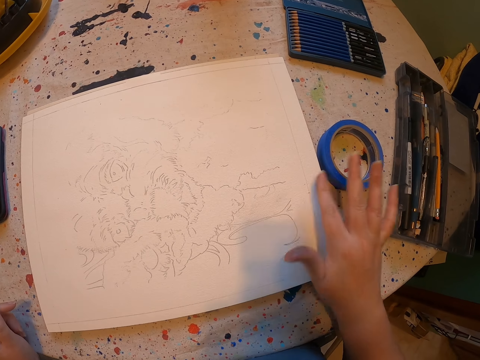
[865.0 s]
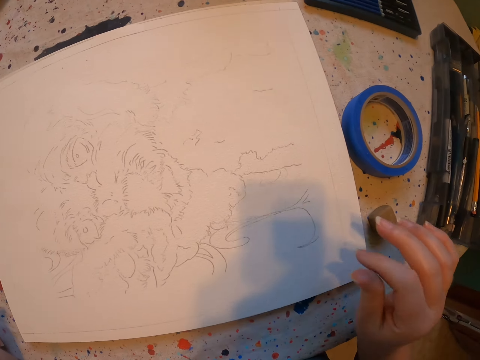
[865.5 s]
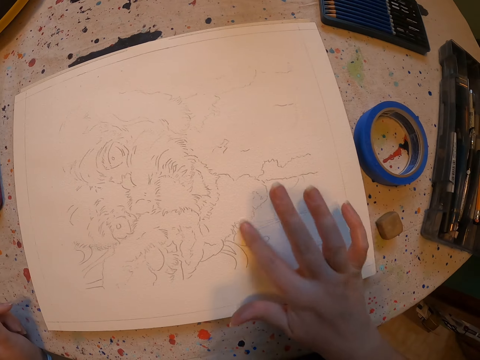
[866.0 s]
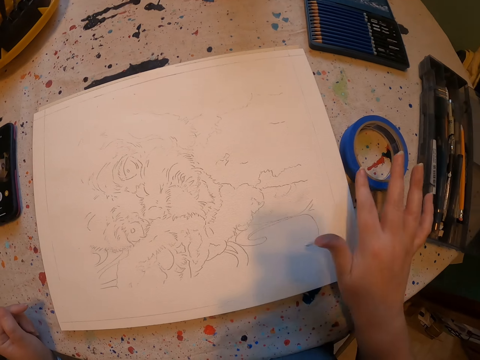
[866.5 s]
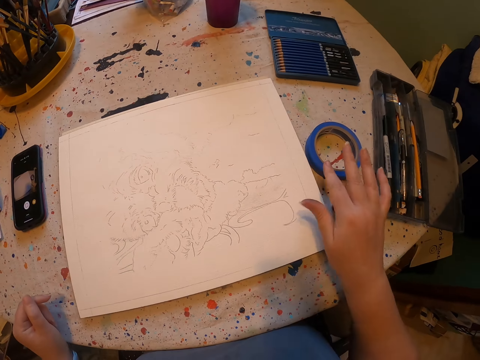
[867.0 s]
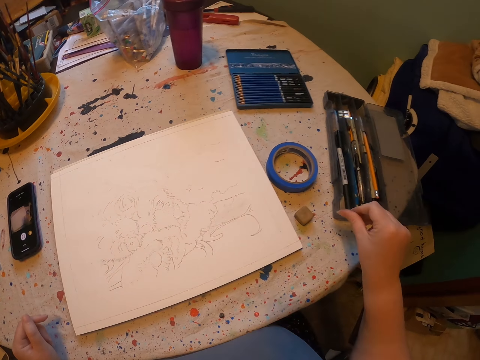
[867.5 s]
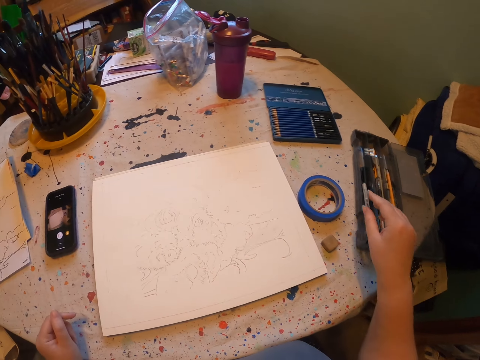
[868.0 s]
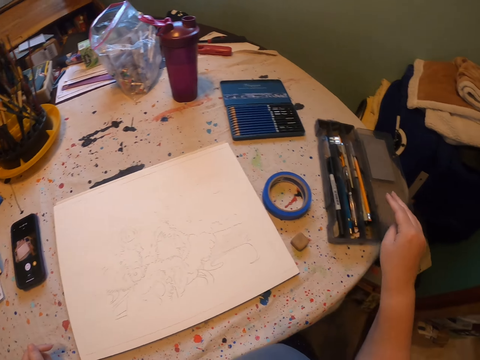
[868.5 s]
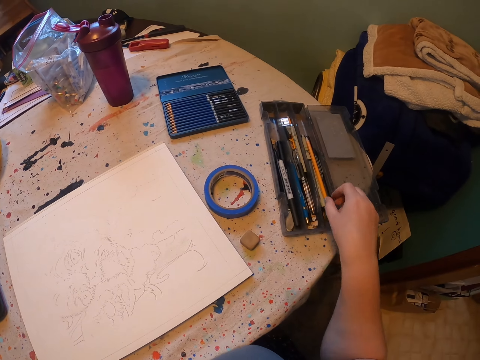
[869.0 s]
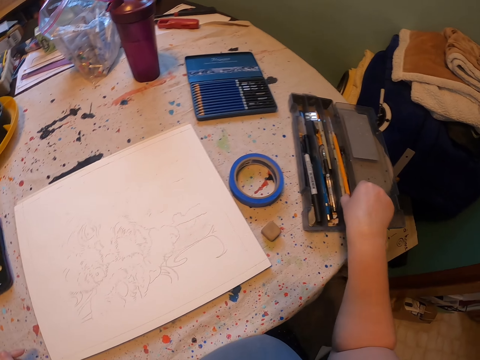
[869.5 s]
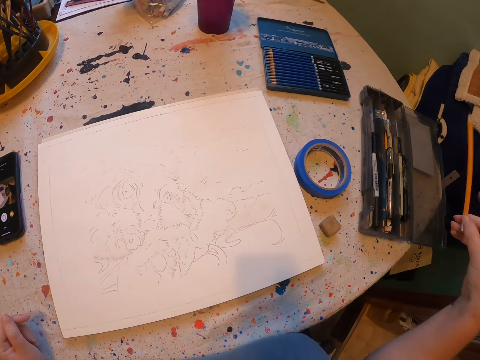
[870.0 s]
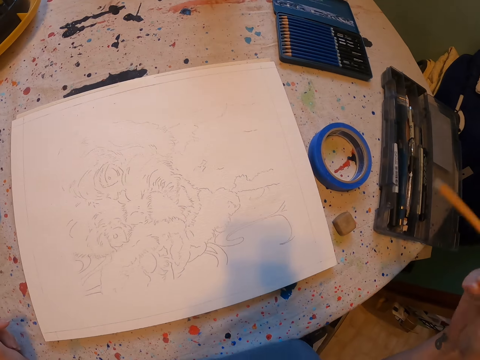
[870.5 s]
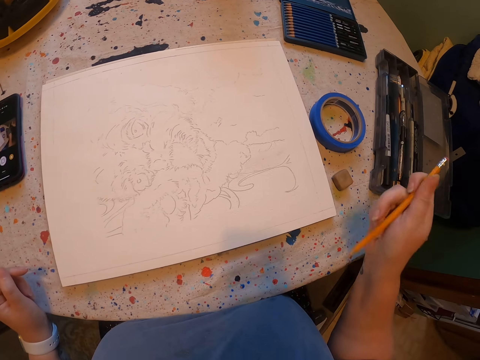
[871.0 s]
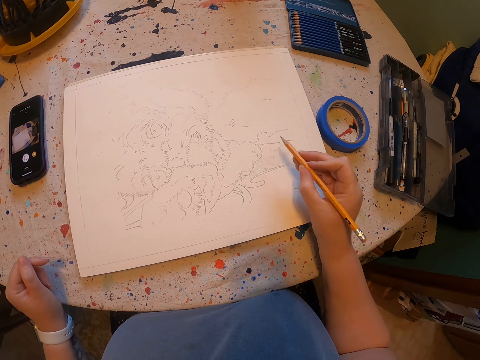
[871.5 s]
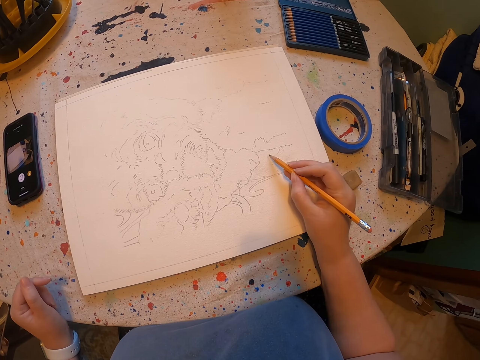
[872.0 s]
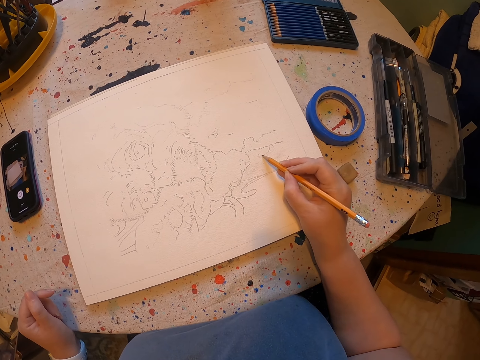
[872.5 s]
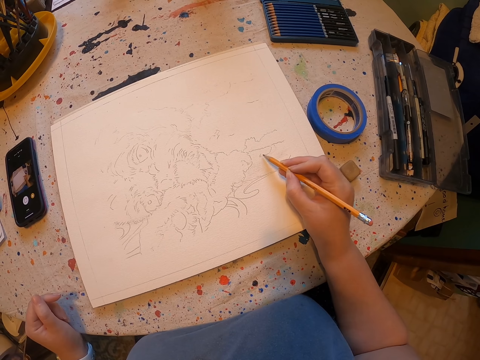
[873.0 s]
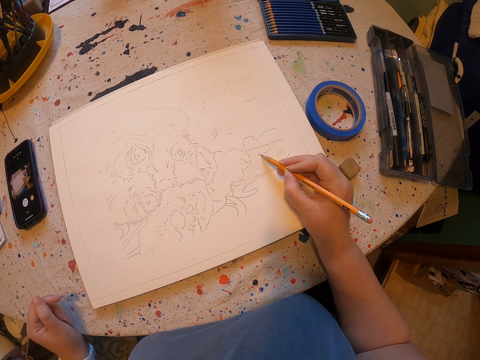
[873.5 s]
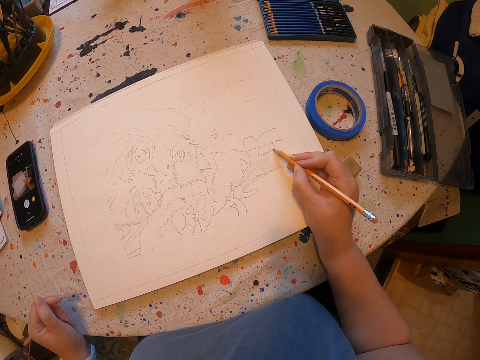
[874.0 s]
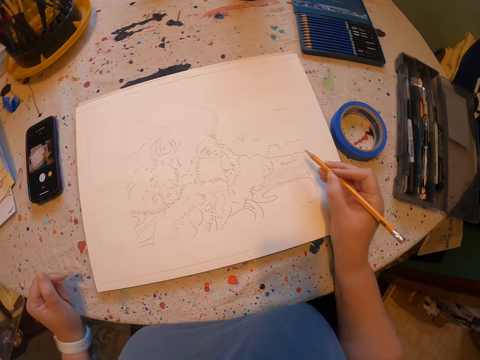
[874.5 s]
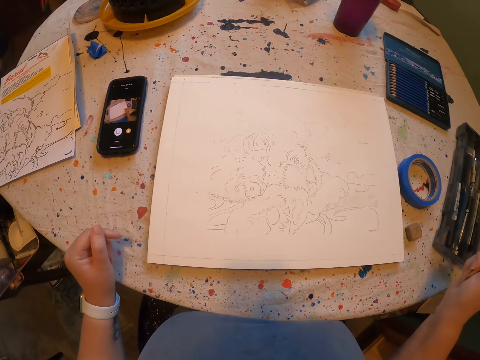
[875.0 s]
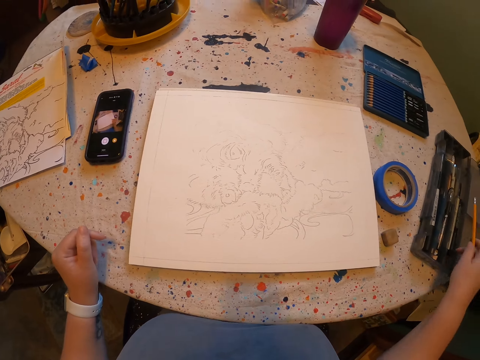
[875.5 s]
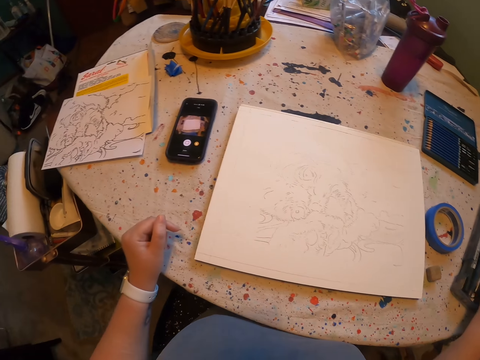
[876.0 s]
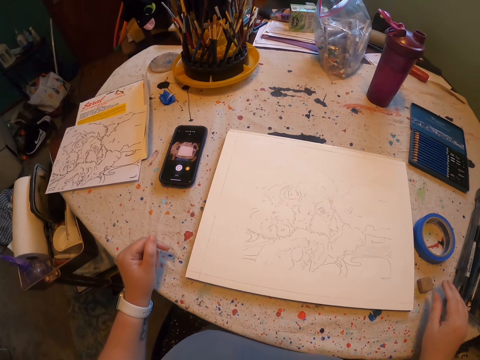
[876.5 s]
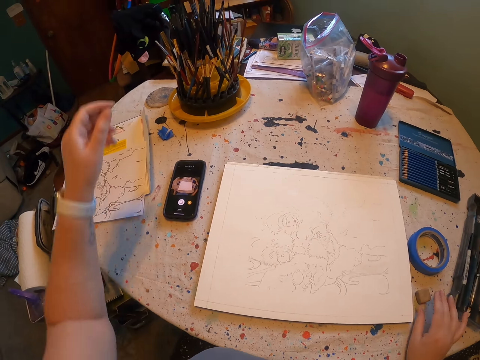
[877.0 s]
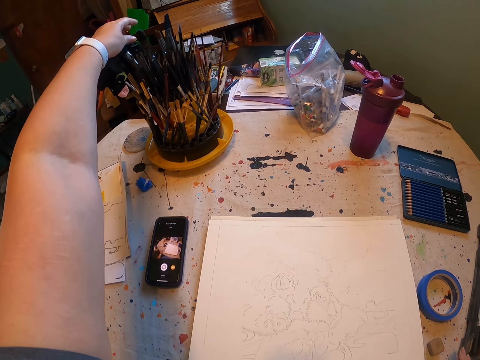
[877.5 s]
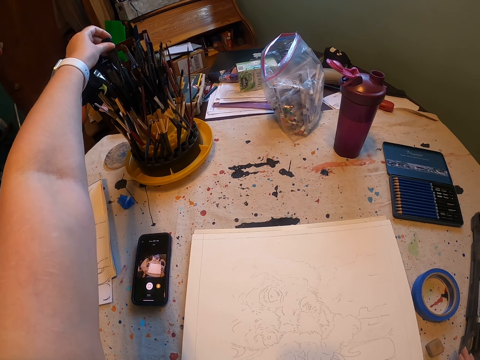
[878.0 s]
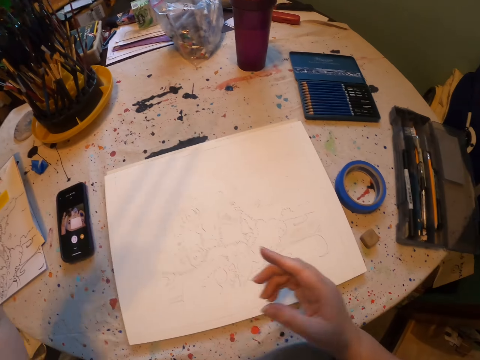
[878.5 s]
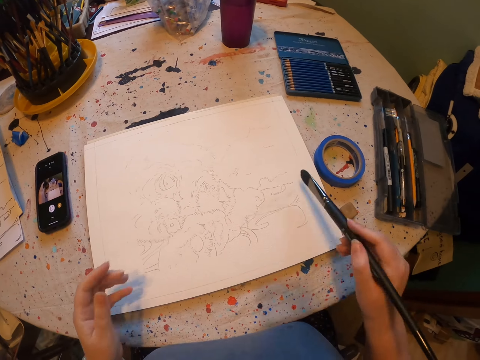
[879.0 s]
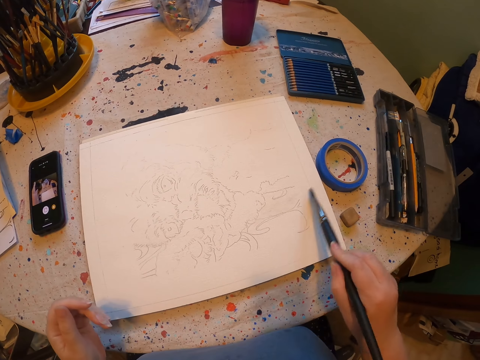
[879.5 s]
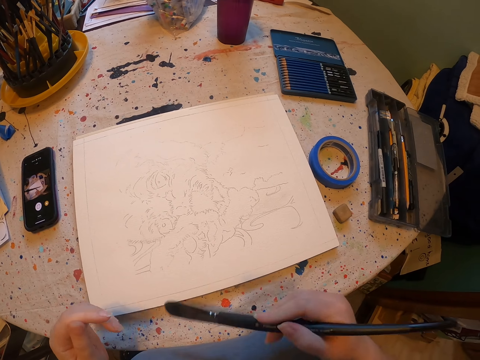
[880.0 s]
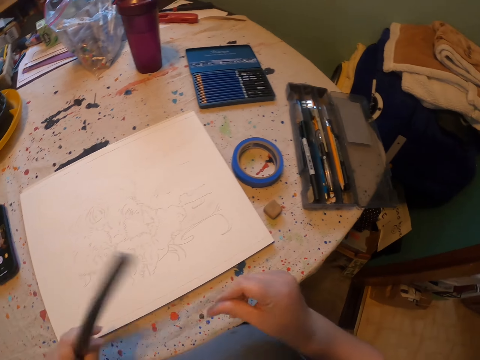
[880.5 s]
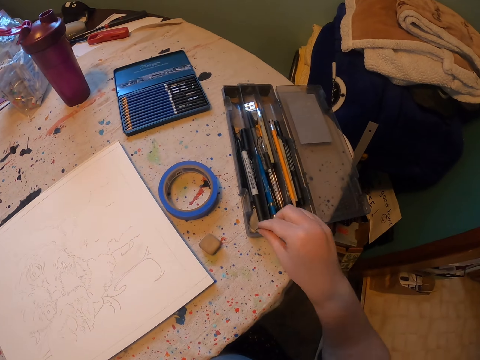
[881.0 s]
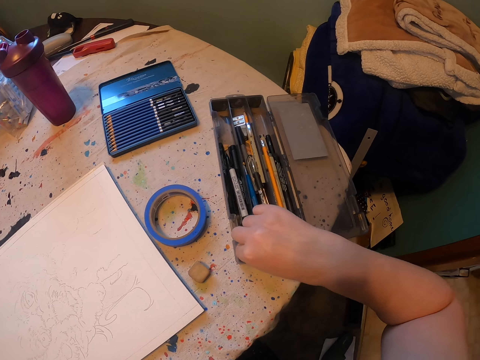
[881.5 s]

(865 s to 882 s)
The camera wearer picks up a pencil. They draw on the book. They stare at the picture. They draw on the book. They put the pencil back. They pick up a paint brush. They brush the drawing. They pick up a rubber.

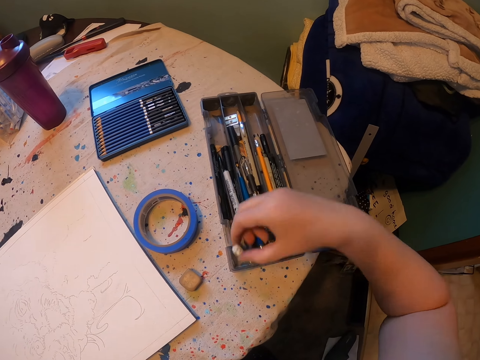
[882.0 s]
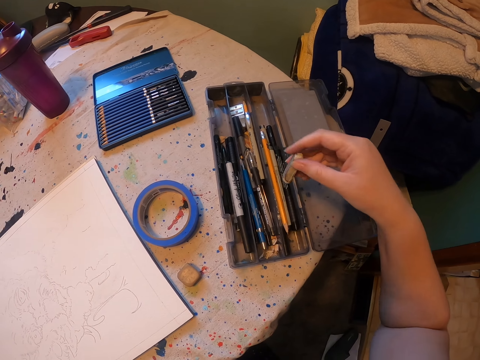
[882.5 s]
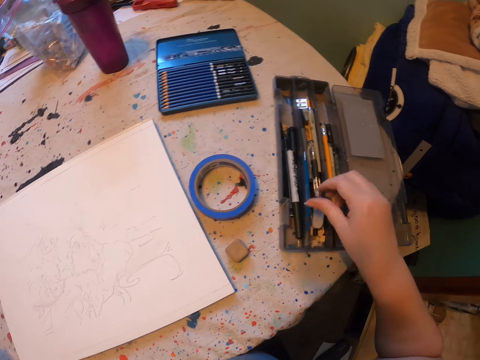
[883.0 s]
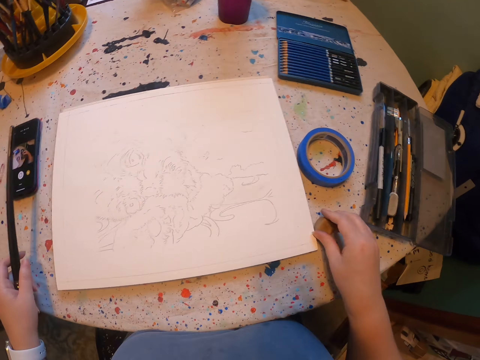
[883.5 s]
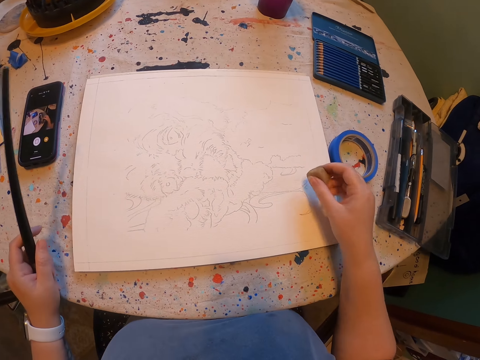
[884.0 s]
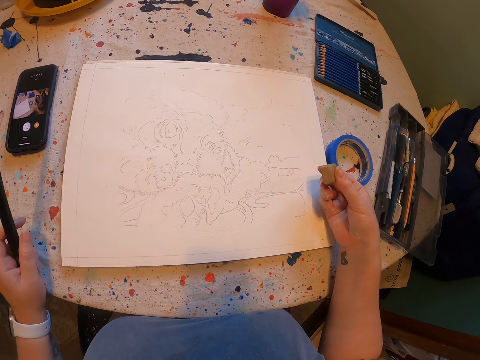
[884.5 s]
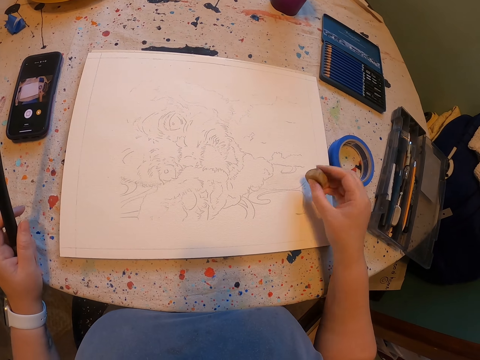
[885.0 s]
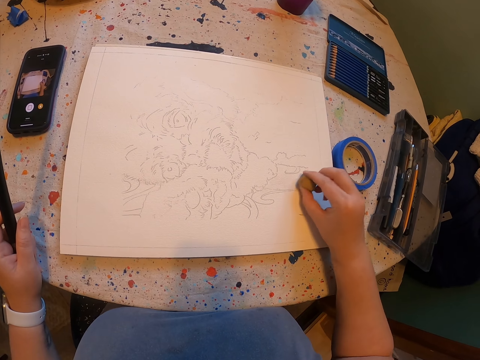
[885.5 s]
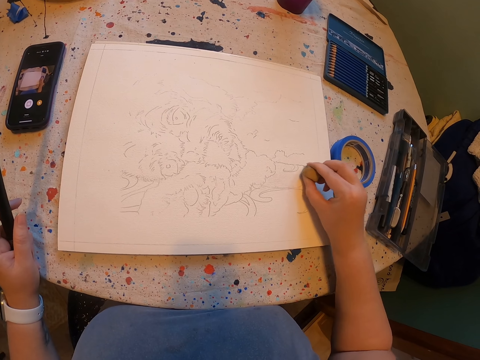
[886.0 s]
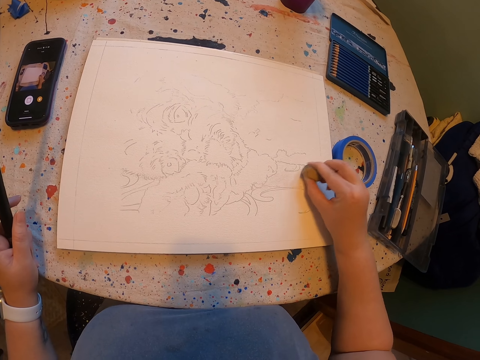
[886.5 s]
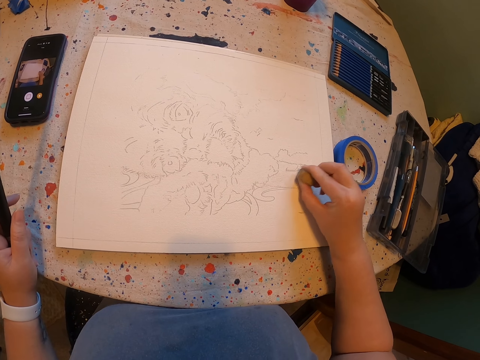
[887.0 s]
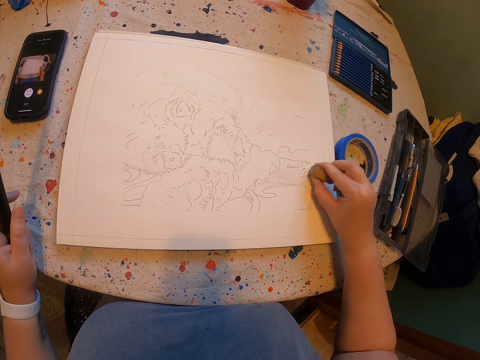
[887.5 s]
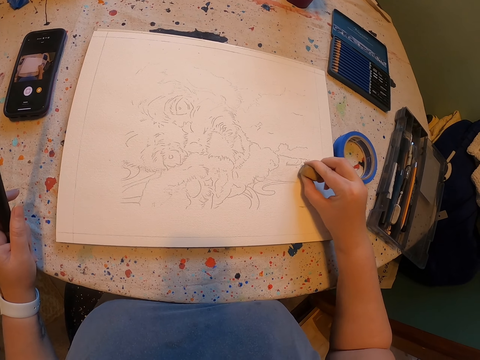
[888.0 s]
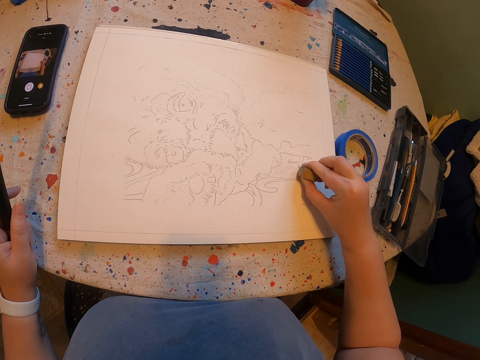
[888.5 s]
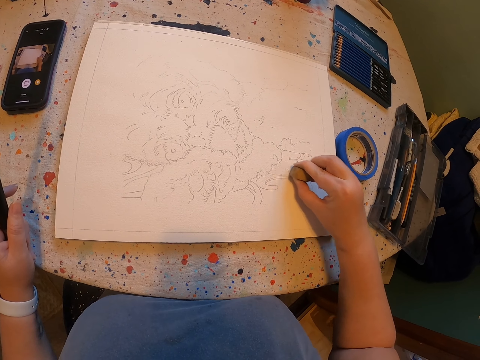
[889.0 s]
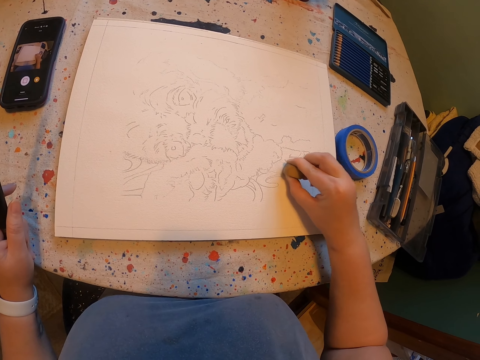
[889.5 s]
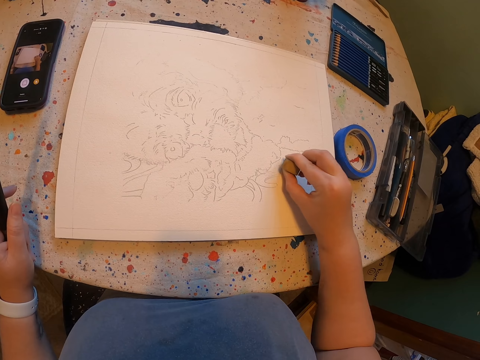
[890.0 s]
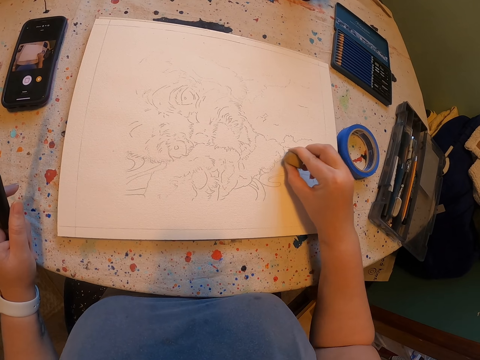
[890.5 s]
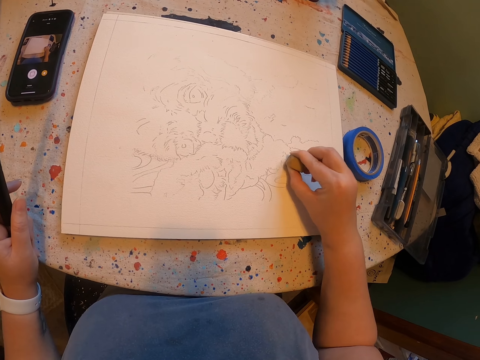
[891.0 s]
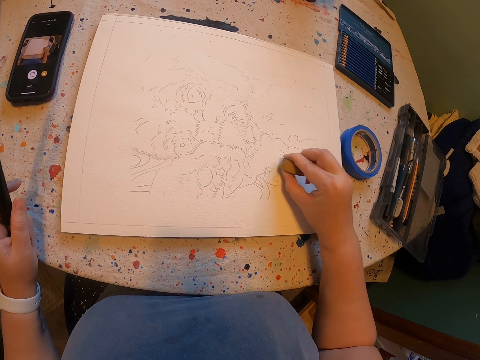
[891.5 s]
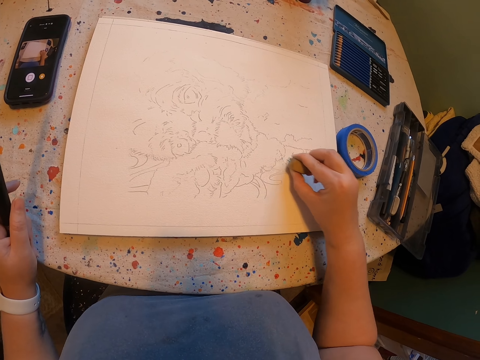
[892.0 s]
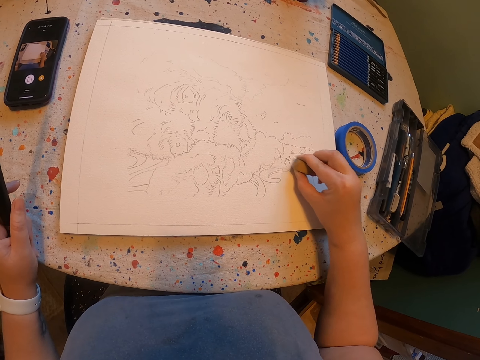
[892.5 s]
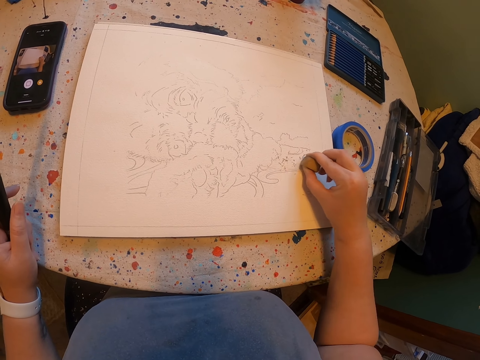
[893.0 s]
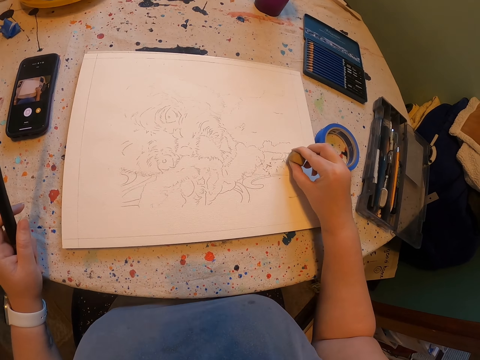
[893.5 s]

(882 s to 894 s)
The camera wearer picks up an eraser. They drop the eraser. They pick up the eraser. They rub parts of the drawing.
